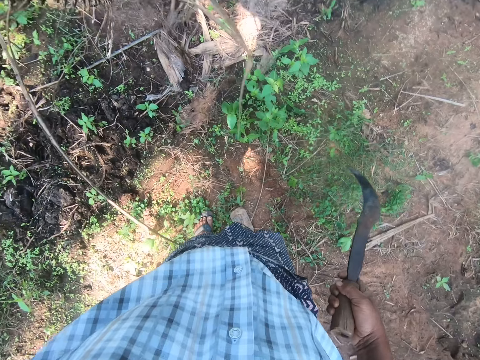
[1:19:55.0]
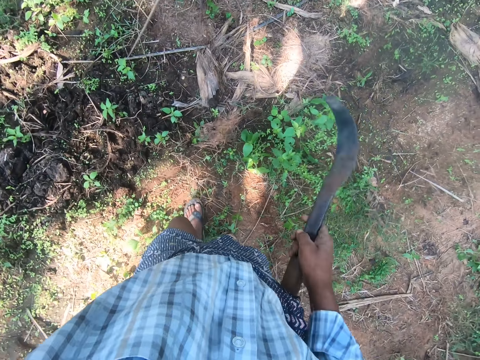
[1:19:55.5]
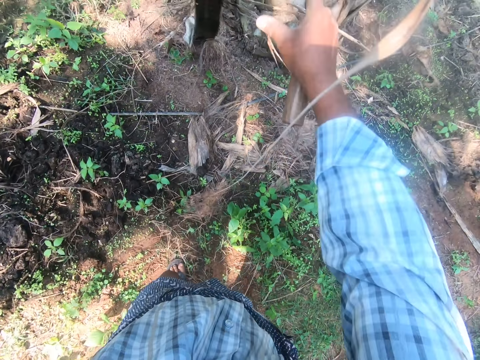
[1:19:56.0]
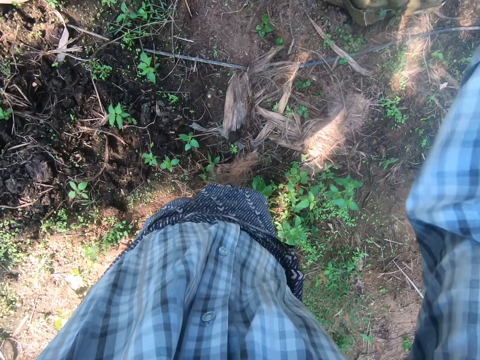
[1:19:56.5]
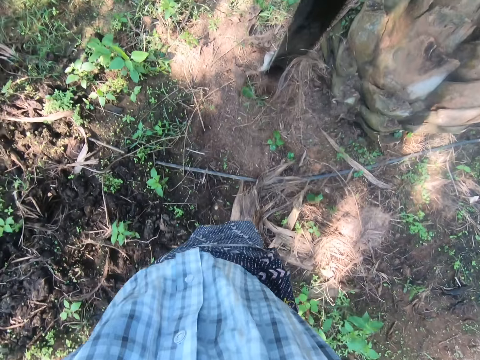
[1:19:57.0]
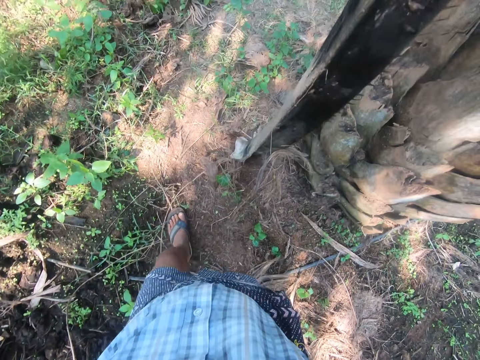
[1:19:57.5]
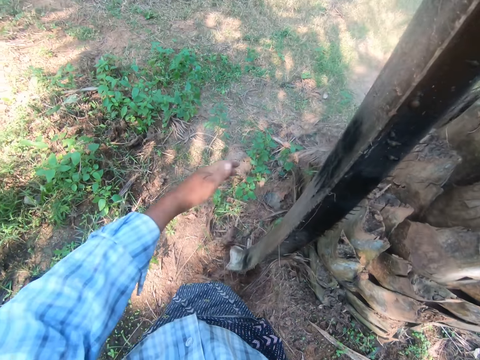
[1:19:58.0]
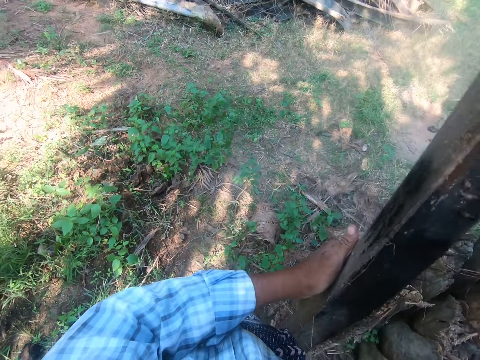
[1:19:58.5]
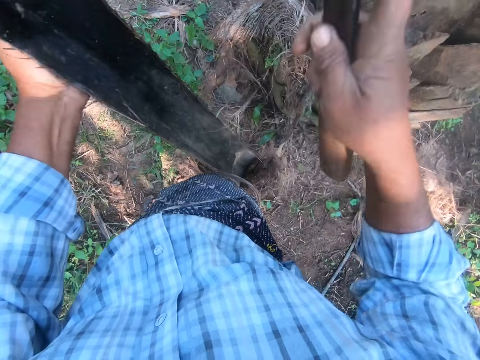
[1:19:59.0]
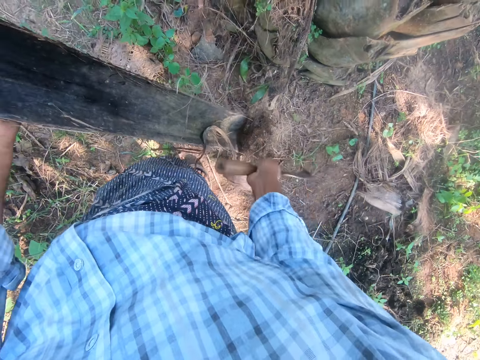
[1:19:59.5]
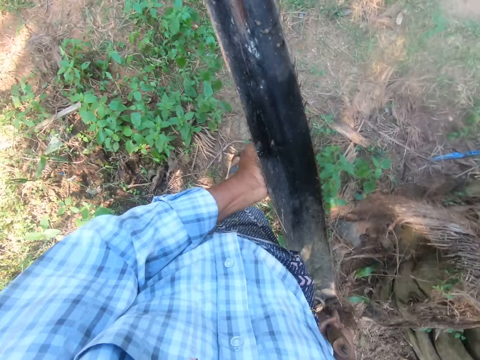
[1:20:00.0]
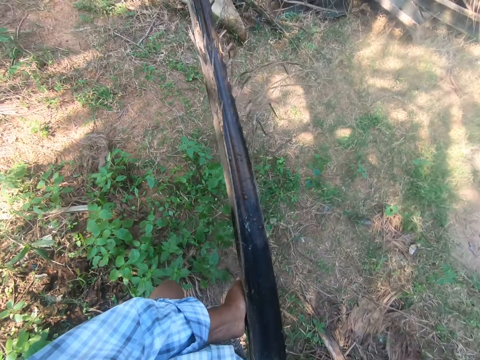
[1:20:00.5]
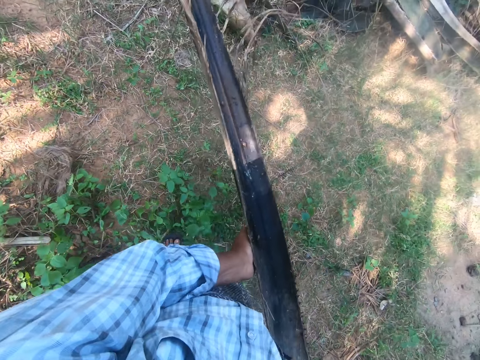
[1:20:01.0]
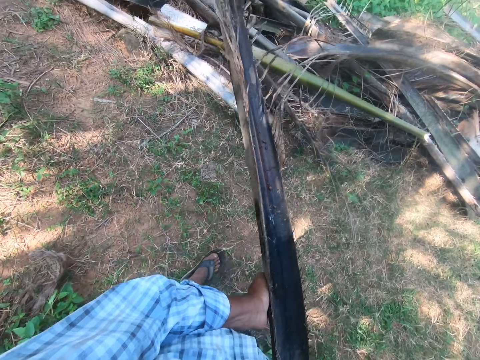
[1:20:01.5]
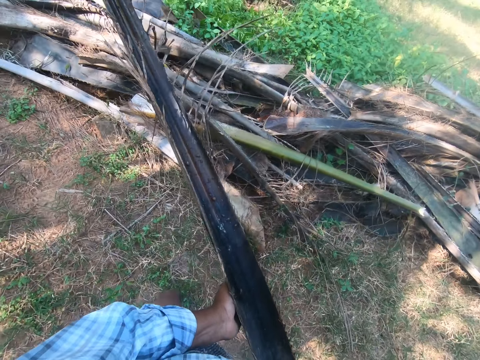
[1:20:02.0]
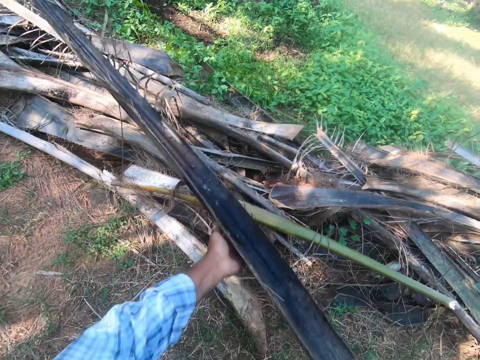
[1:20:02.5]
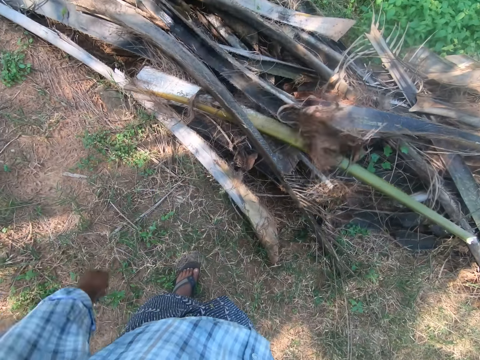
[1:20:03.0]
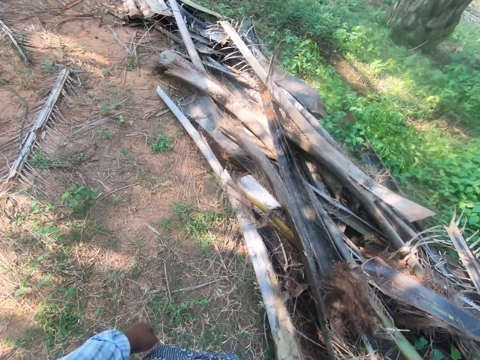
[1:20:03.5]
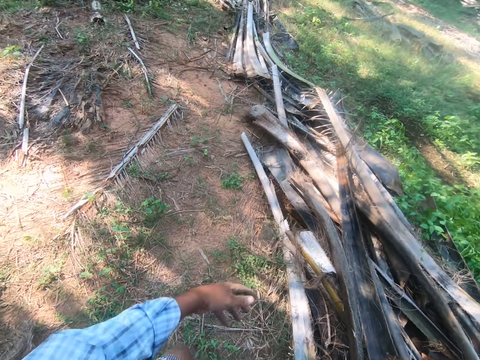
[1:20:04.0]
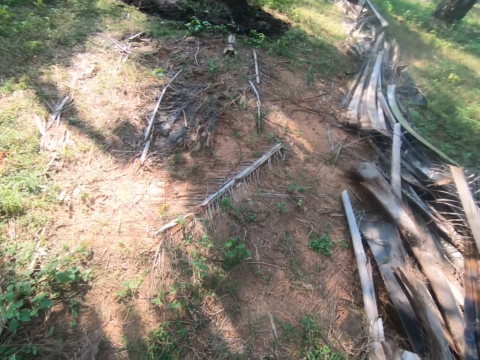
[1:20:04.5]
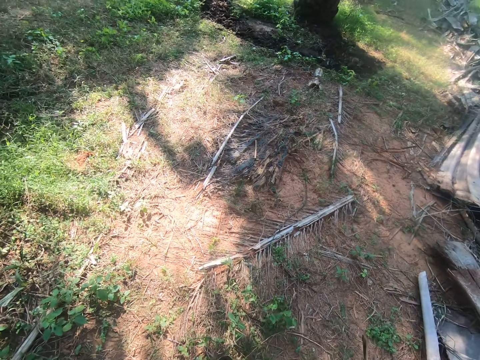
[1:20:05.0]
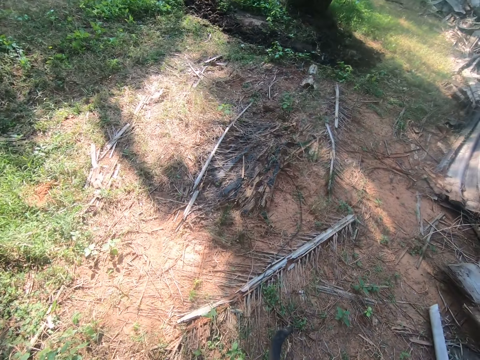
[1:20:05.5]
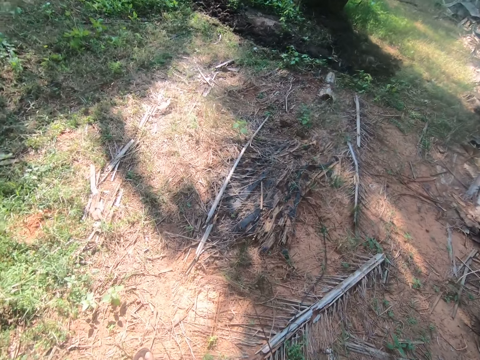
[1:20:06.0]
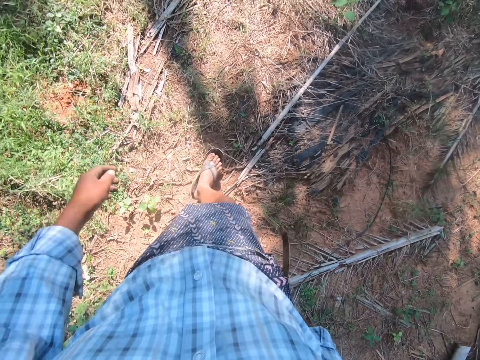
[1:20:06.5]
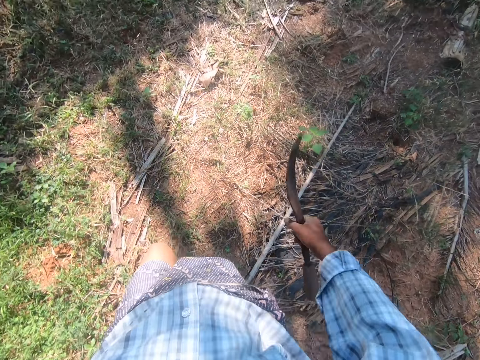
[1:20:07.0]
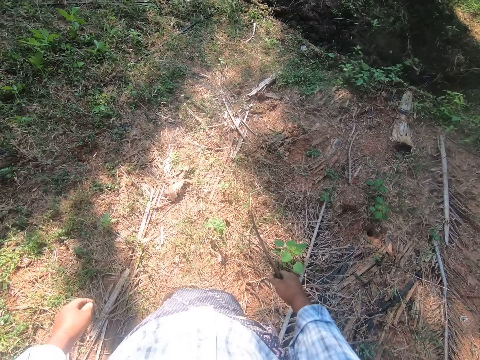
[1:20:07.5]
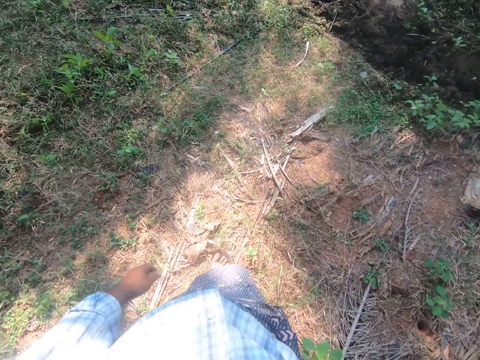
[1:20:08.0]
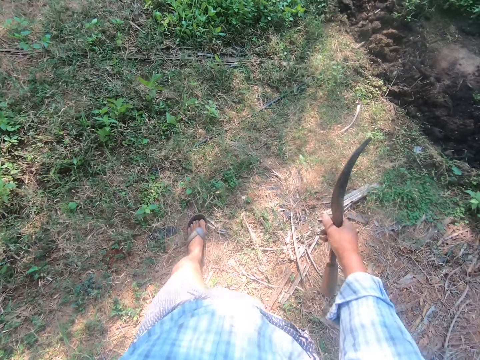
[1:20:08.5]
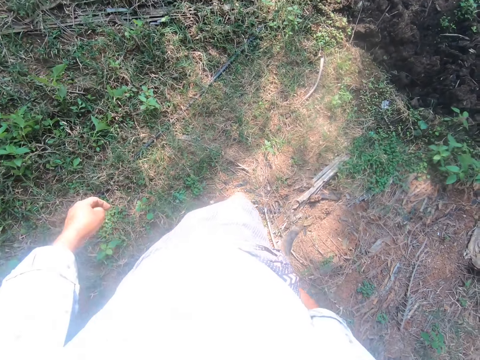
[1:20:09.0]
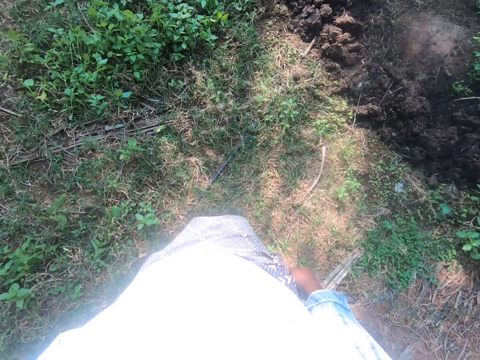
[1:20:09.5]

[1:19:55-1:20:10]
The camera wearer holds the palm frond in his left hand. He hits the palm frond with the sickle in his right hand. He carries the palm frond with both hands from one part of the farm to a pile of palm fronds with the sickle in his right hand. He tosses the palm frond on top of the pile of palm fronds with both hands. He walks from one part of the farm to another with the sickle in his right hand.

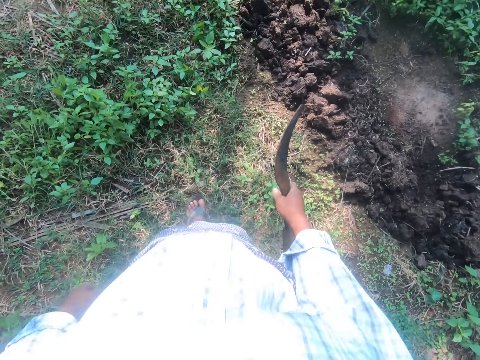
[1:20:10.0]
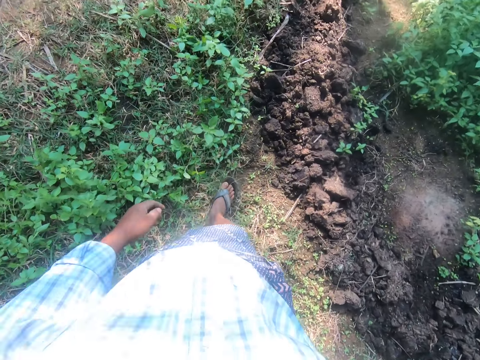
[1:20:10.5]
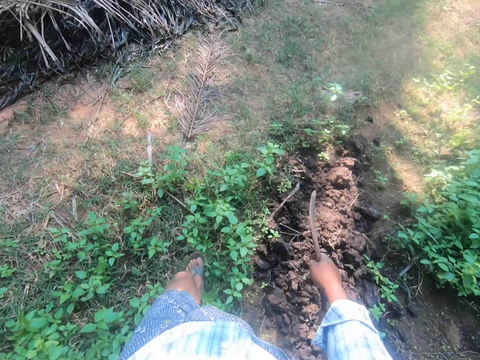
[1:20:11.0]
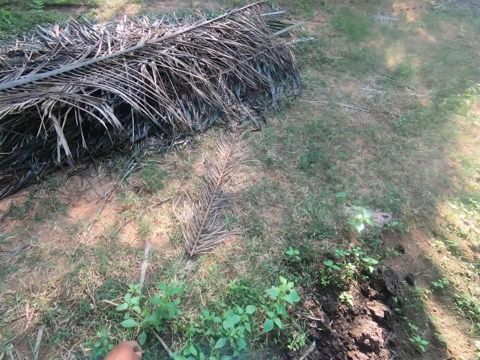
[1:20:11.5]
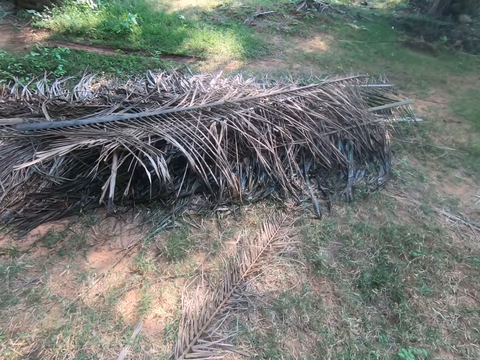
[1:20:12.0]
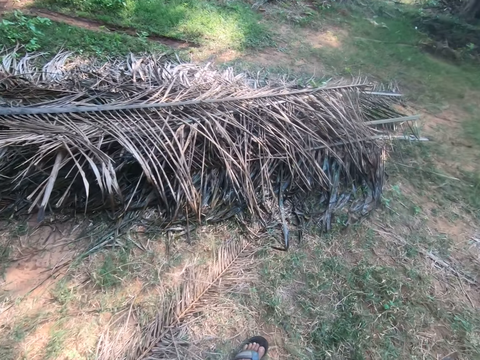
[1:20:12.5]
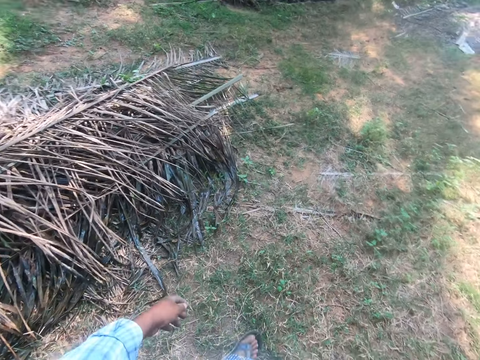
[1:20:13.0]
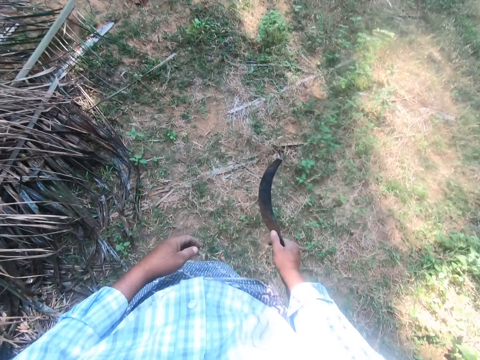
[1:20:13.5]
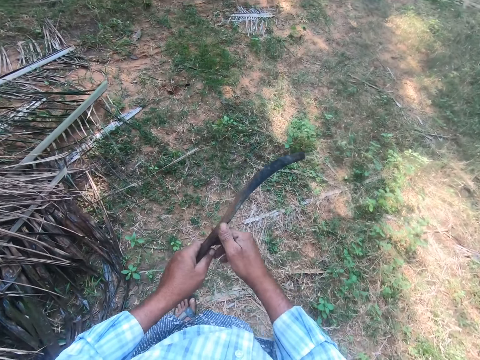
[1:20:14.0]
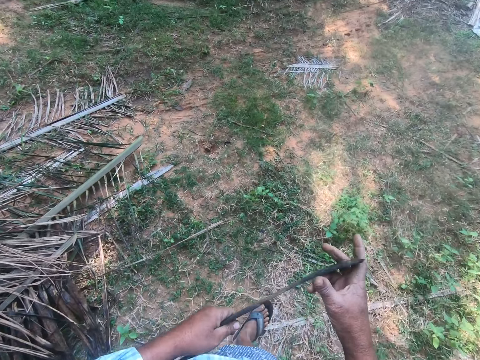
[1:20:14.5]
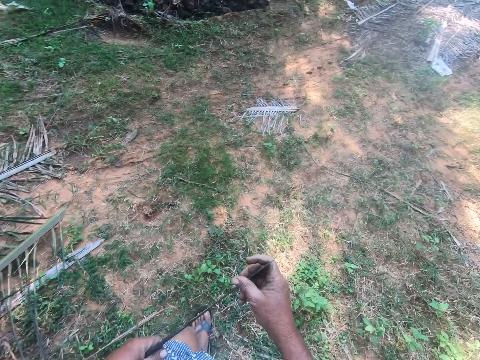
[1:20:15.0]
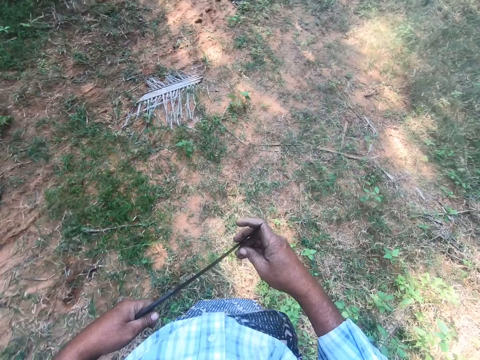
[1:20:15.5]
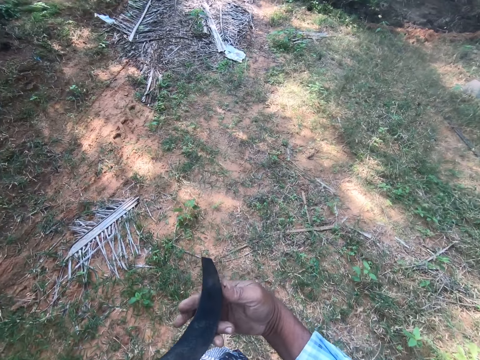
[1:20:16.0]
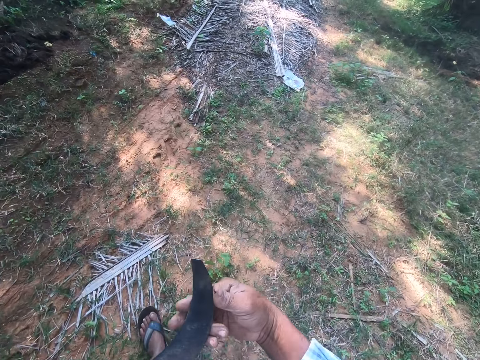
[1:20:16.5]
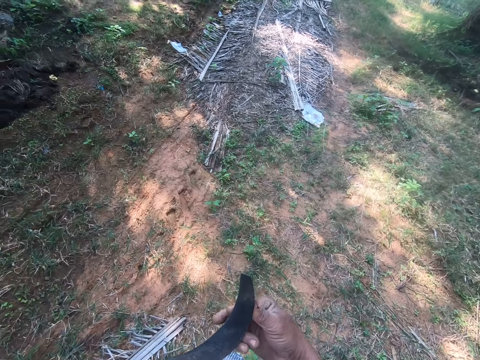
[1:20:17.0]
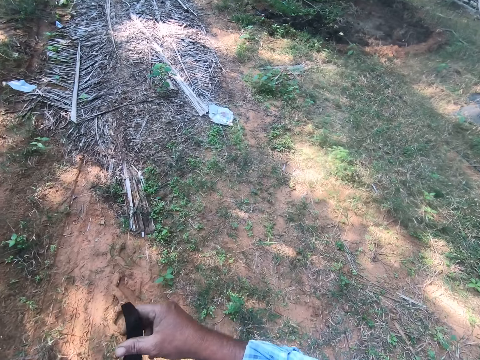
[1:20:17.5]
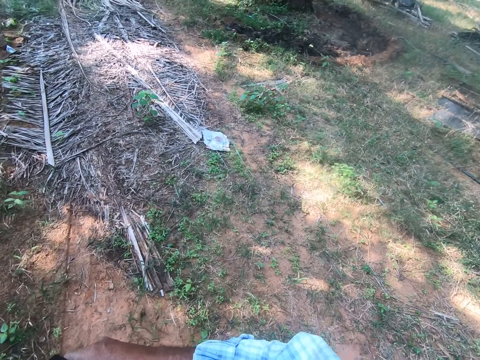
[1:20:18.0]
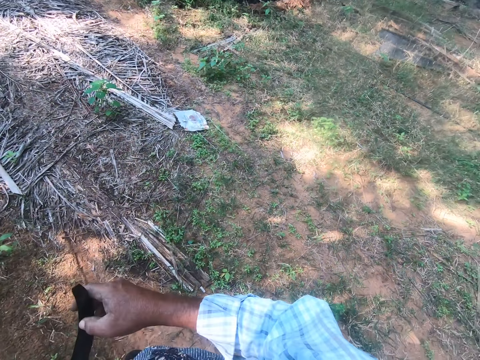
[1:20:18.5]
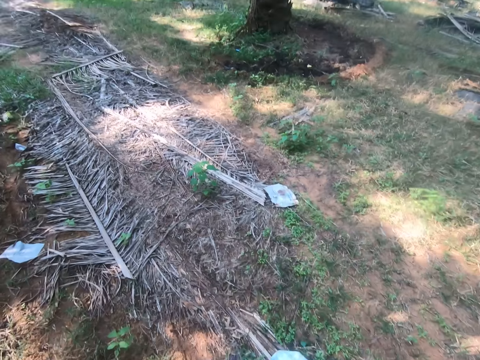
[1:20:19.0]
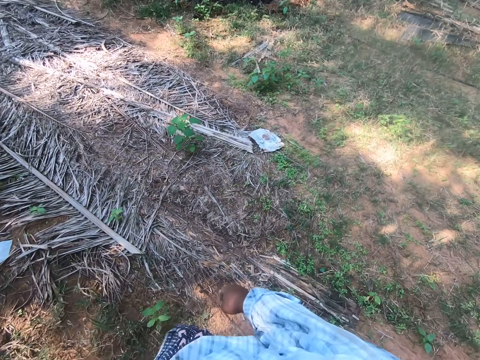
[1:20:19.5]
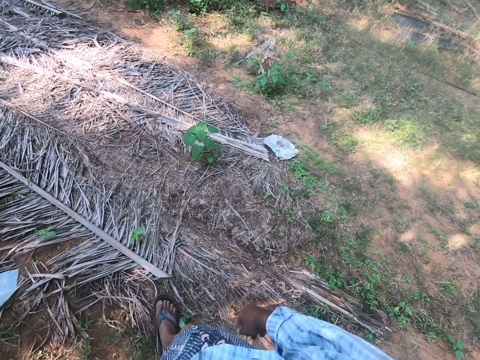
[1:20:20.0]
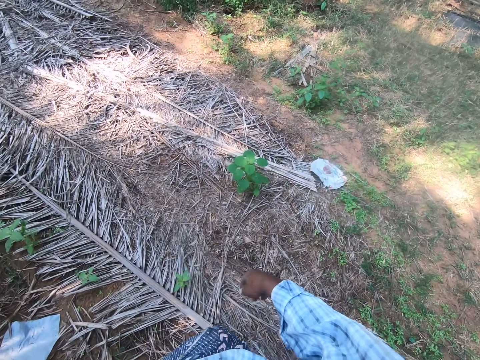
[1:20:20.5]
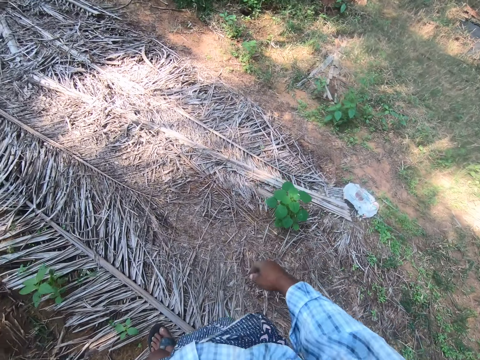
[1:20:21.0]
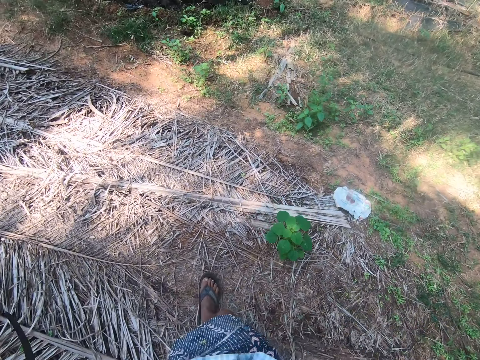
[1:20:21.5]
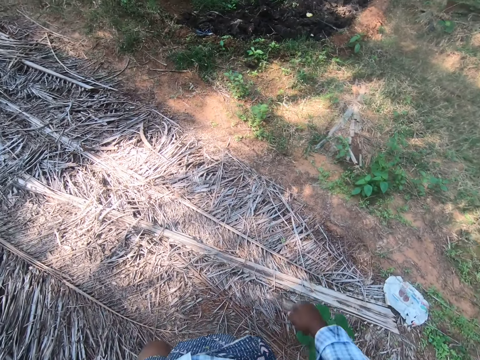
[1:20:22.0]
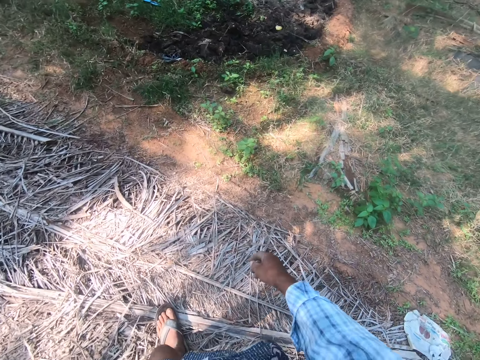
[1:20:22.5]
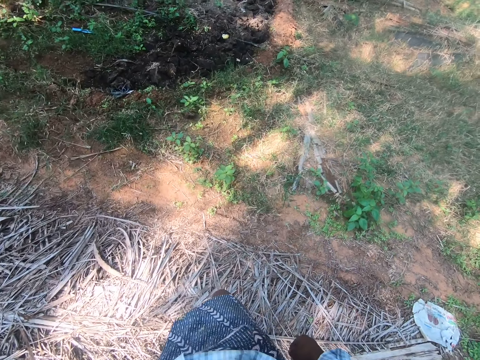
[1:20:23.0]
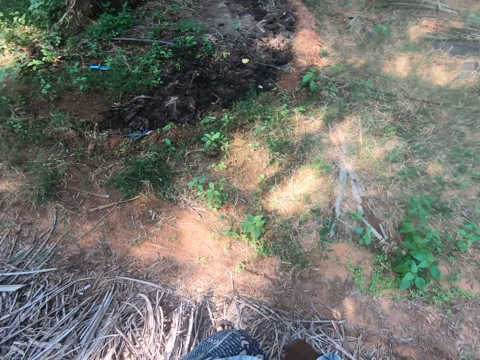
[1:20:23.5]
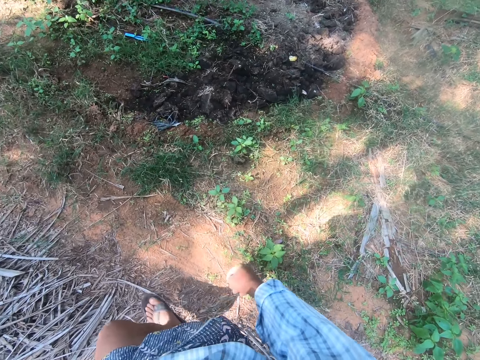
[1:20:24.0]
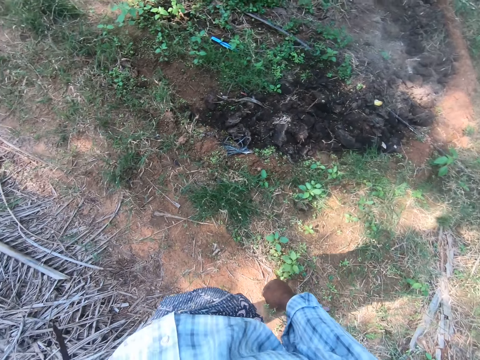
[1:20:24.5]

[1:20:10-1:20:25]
The camera wearer transfers the sickle from his right hand to his left hand. He checks the sharpness of the sickle with his right hand. He holds the sickle with both hands. He holds the sickle with one hand. He walks.
